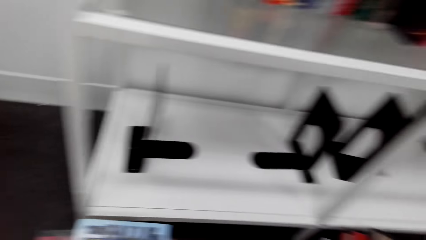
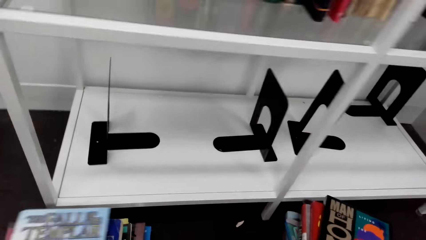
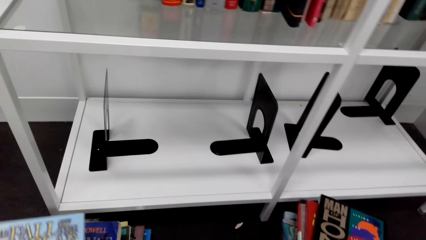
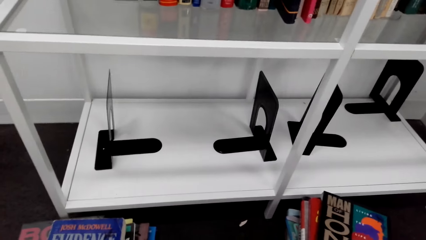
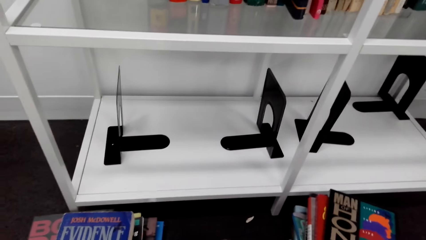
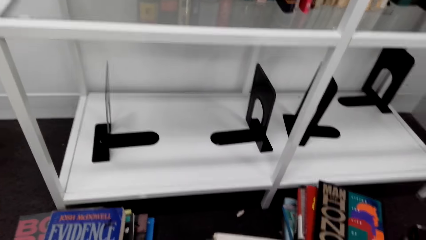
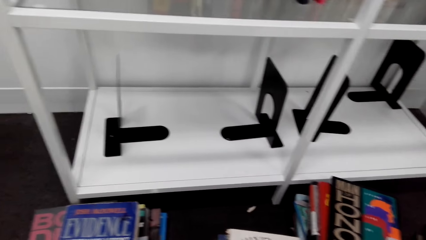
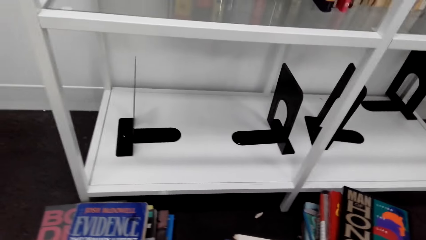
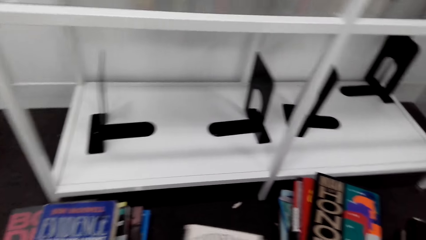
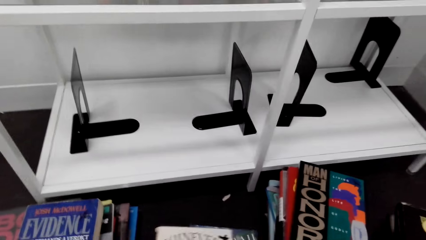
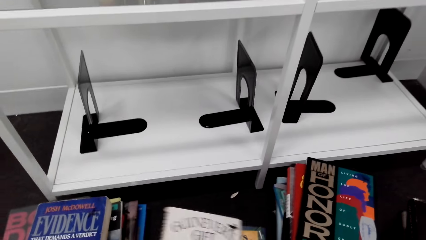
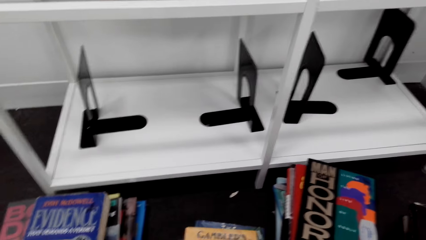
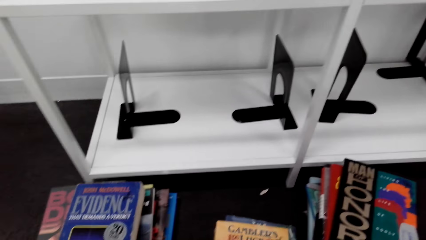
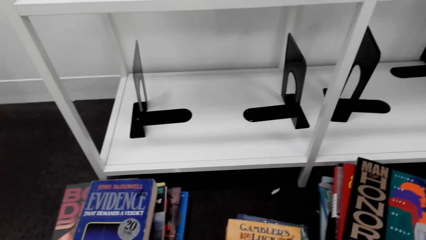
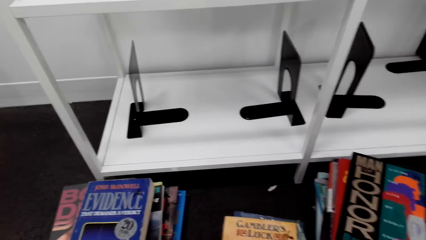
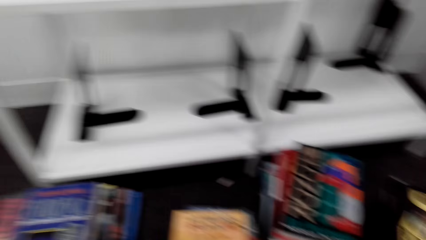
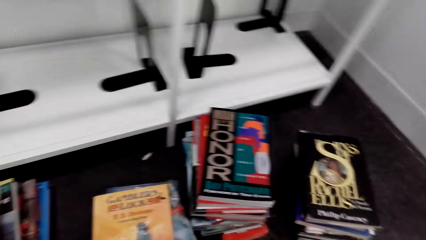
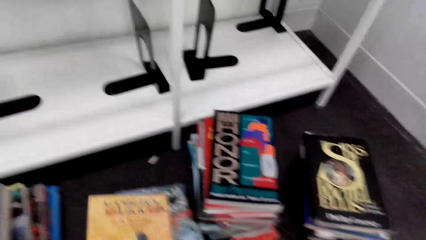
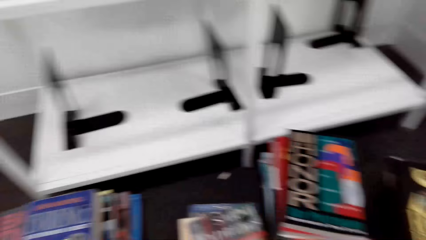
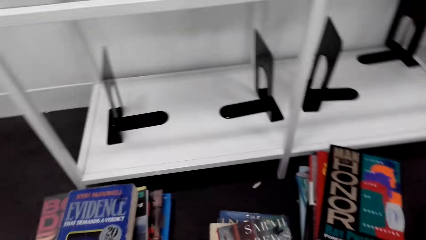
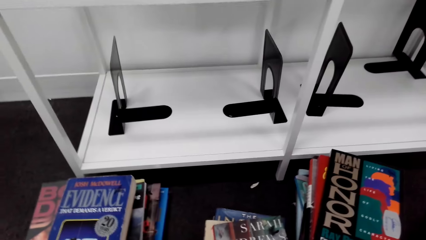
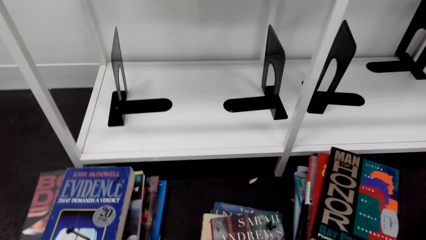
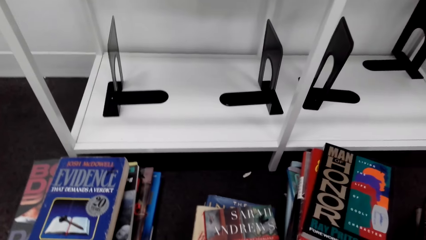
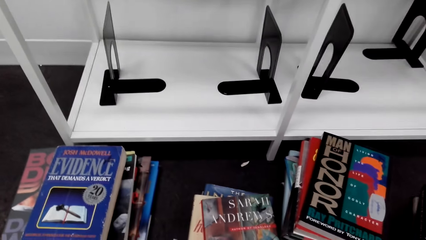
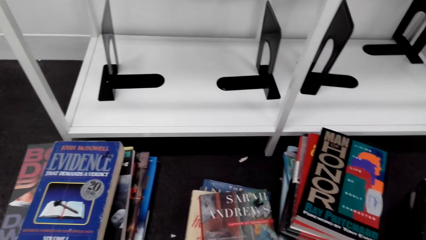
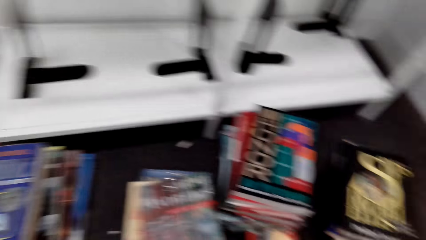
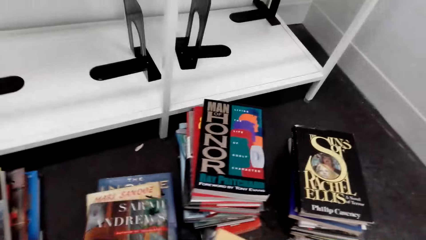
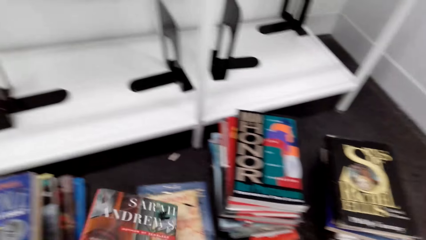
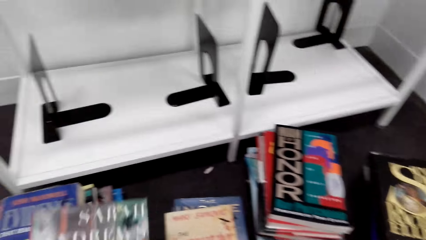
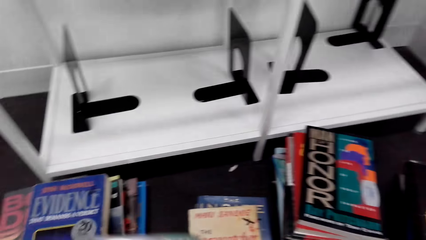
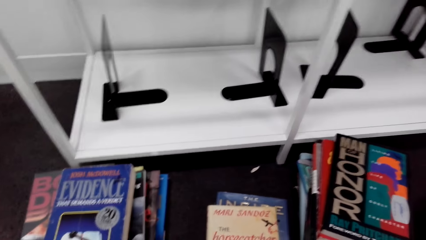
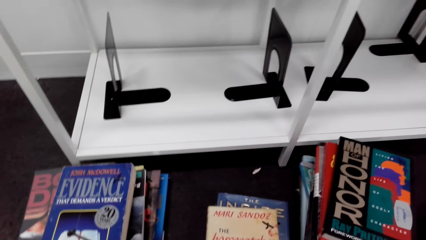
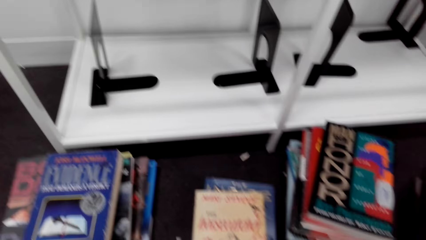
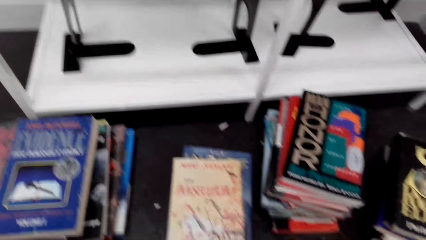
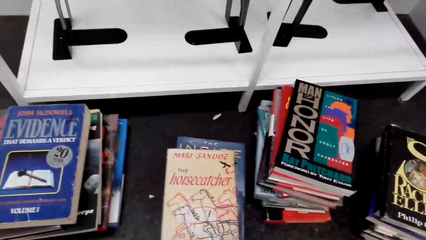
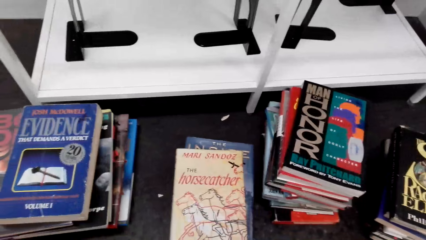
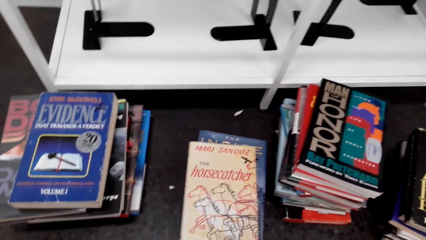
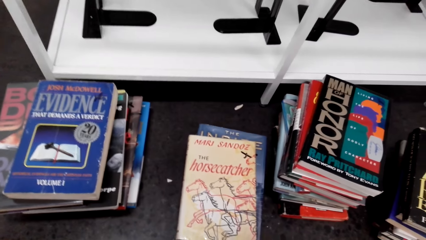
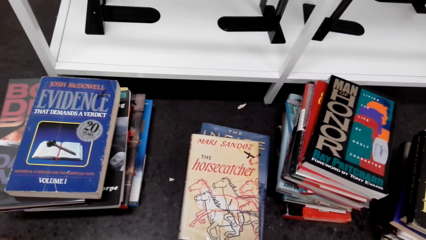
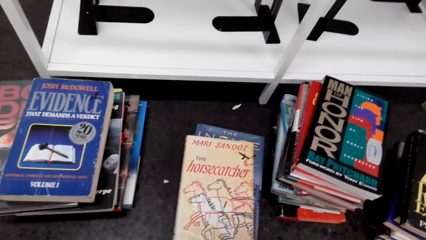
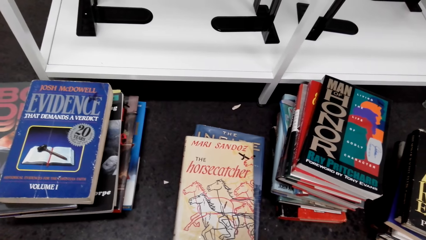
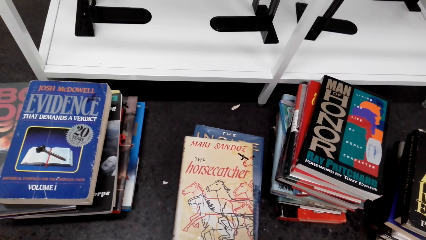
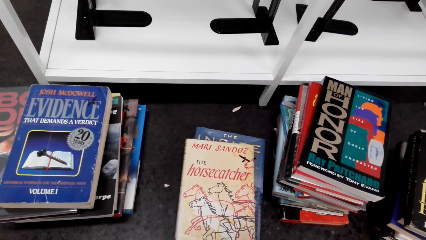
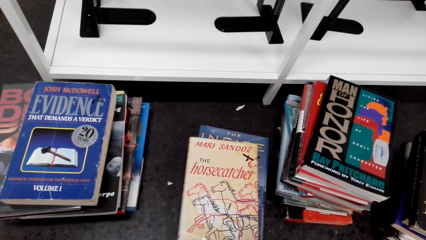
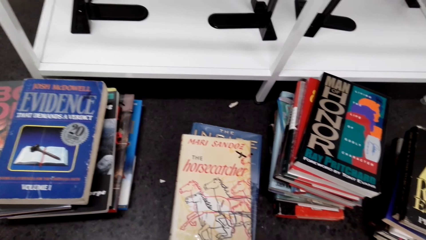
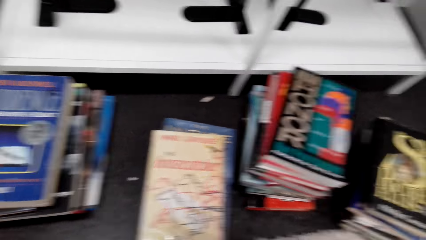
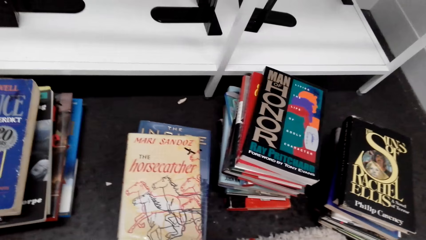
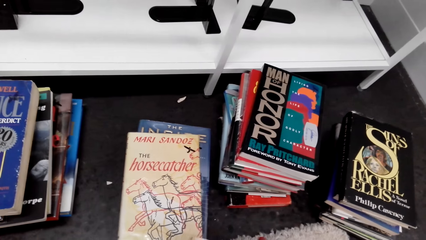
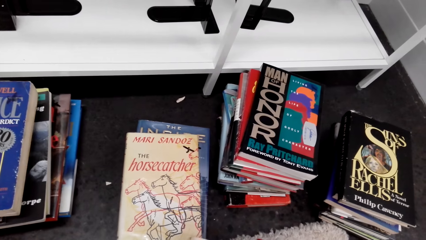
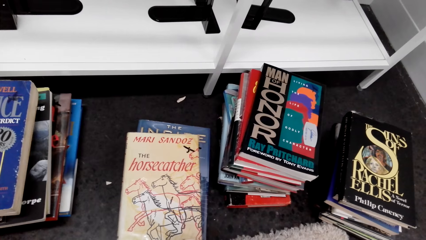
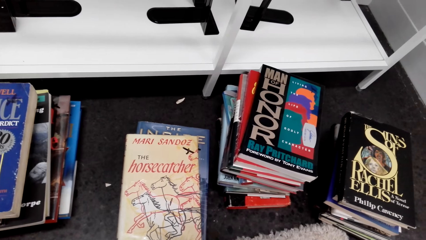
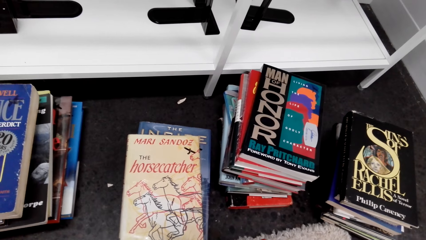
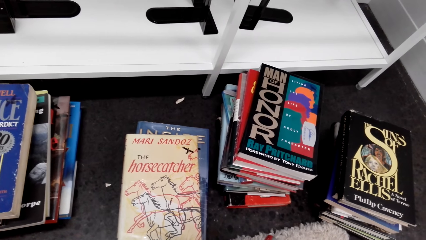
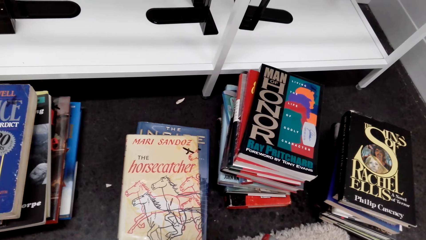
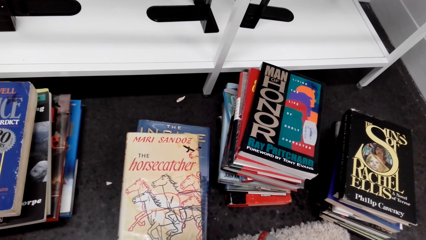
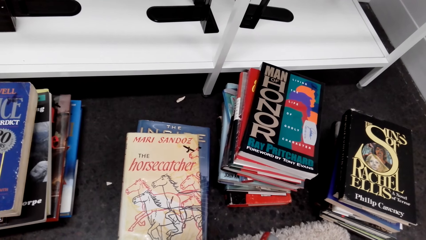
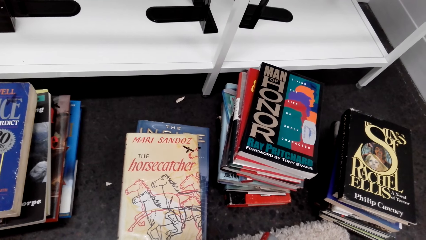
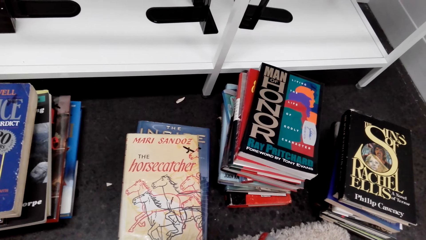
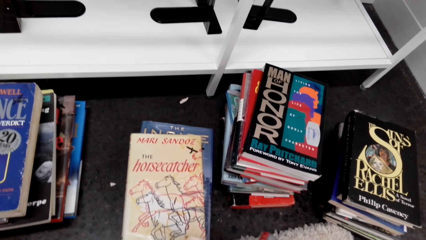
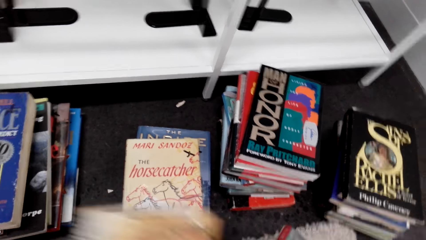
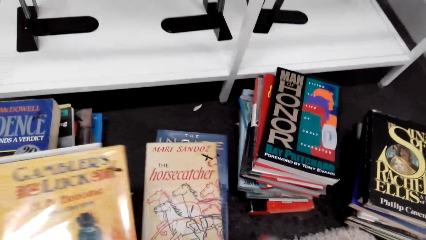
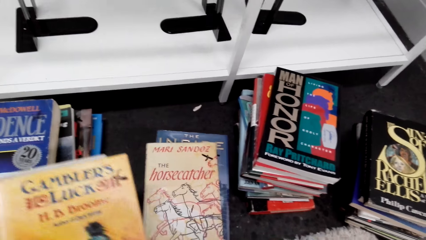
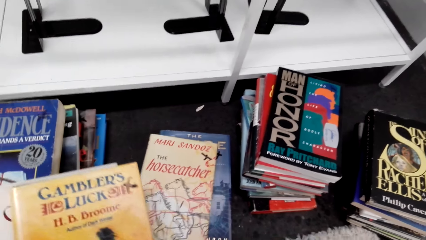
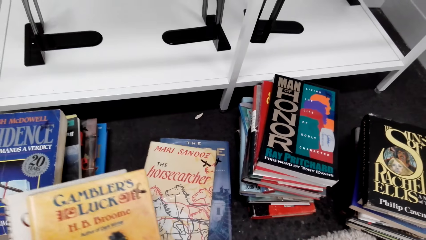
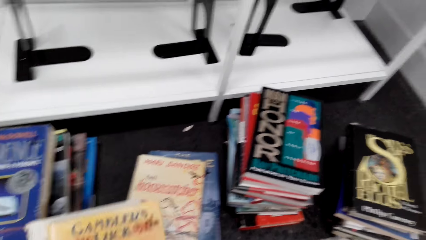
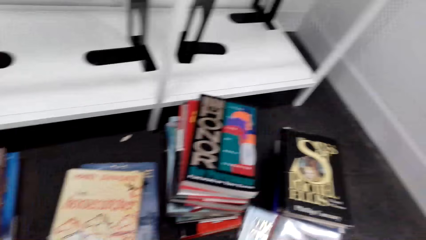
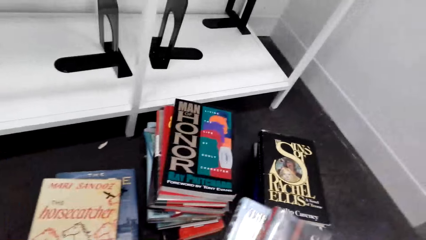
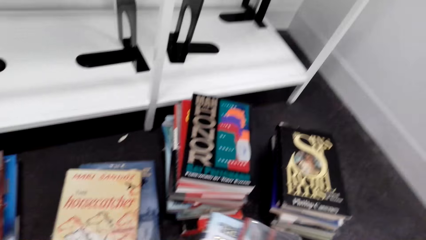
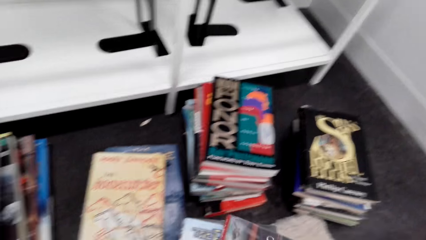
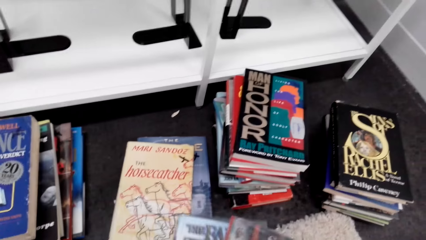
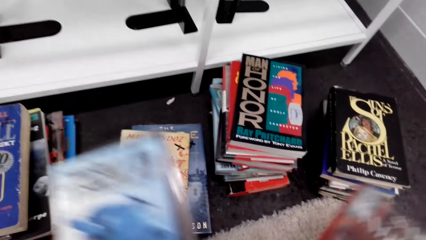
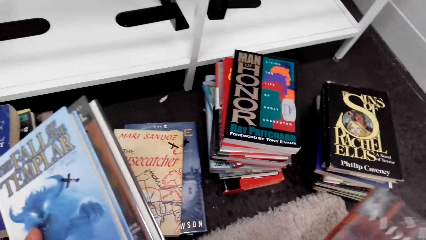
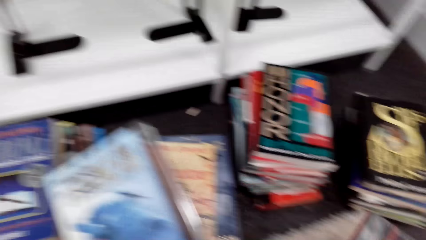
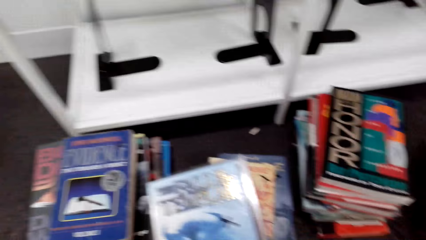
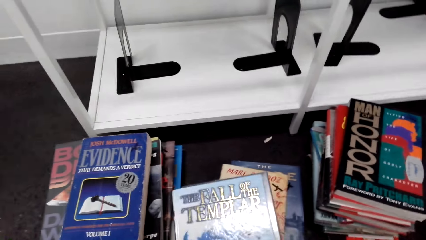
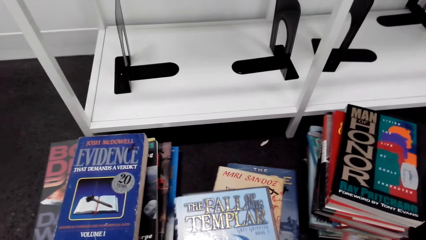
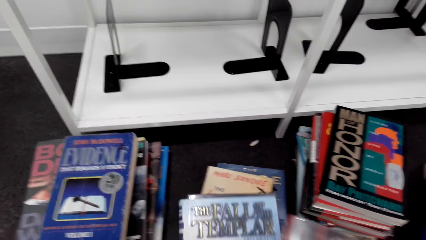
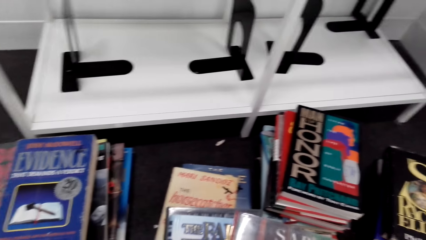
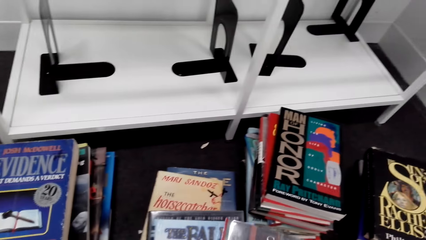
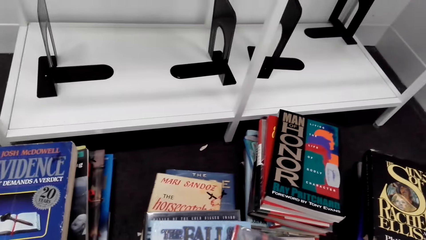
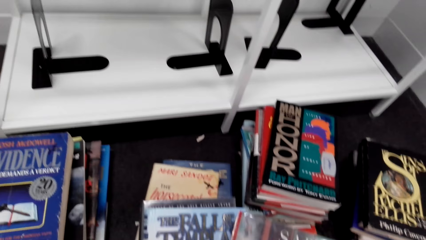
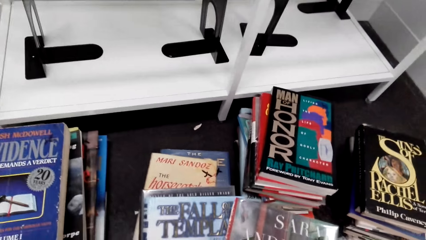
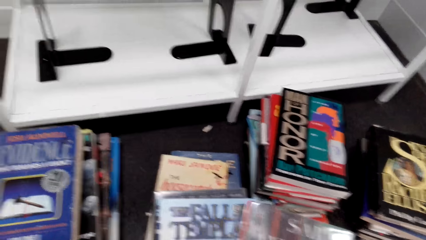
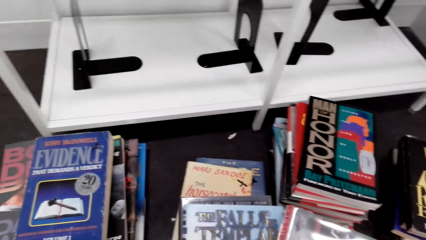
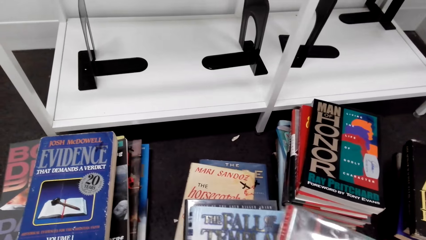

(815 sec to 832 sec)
The camera wearer looks sideways. They pick books with the right hand. They lift the books.
